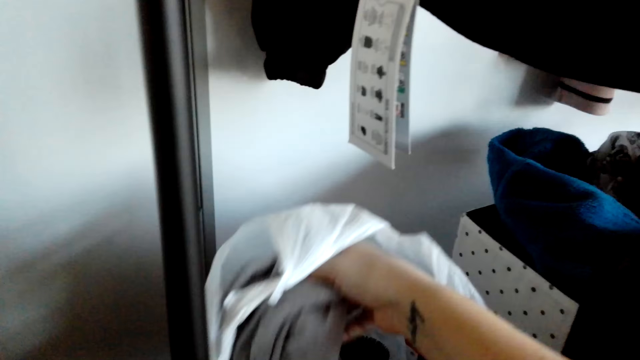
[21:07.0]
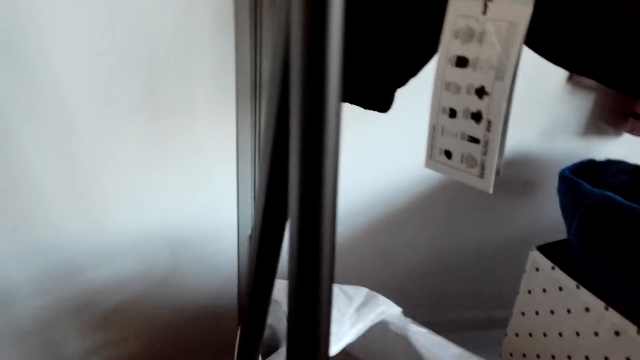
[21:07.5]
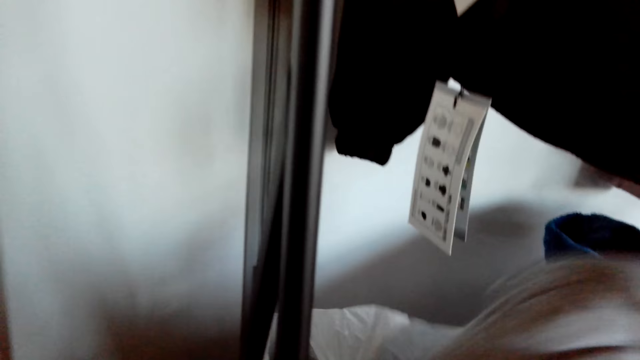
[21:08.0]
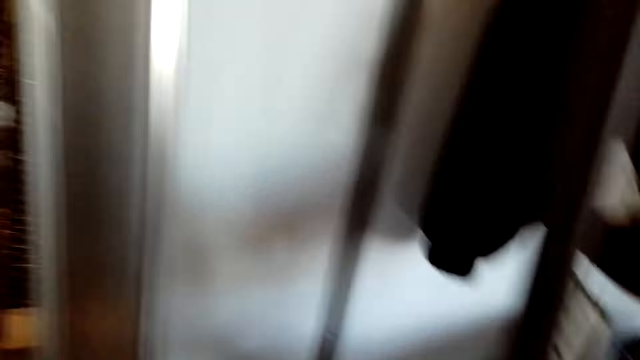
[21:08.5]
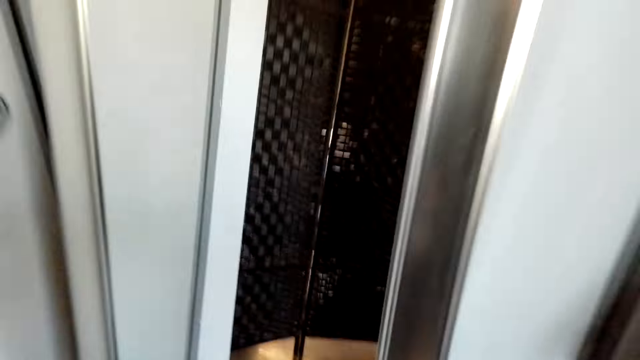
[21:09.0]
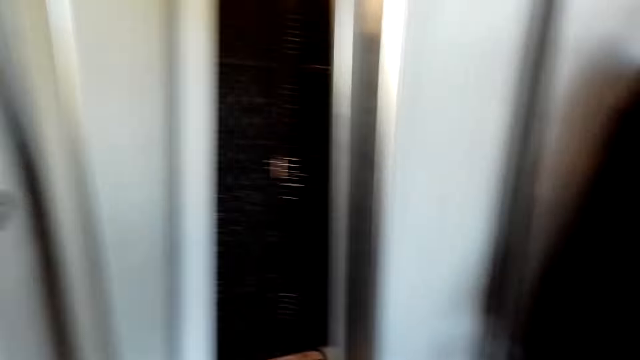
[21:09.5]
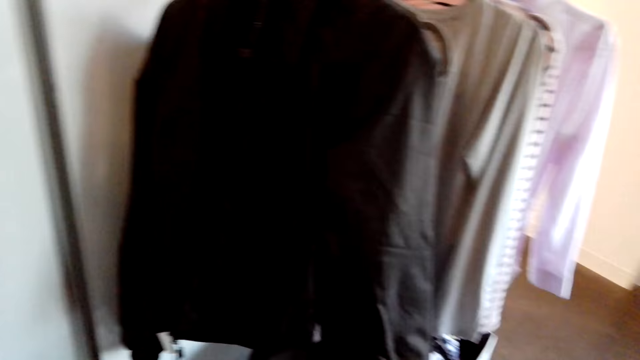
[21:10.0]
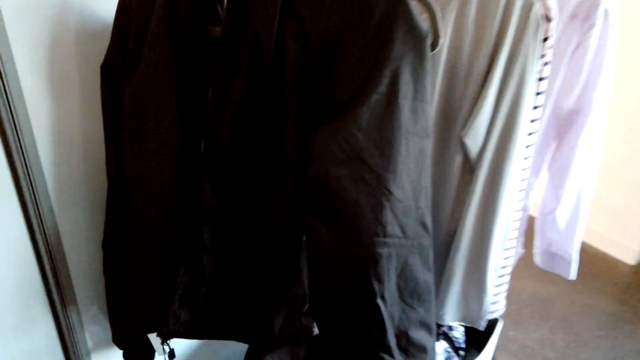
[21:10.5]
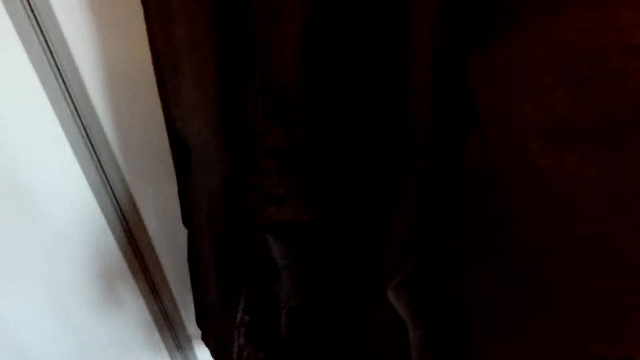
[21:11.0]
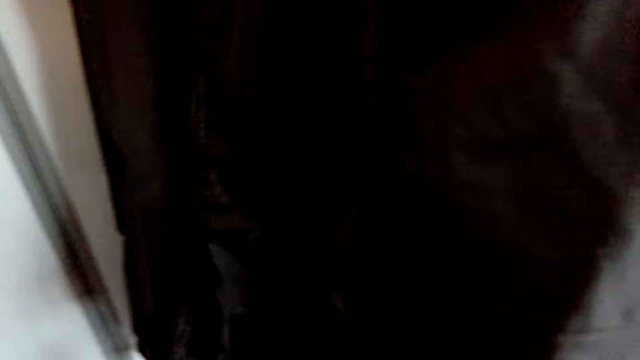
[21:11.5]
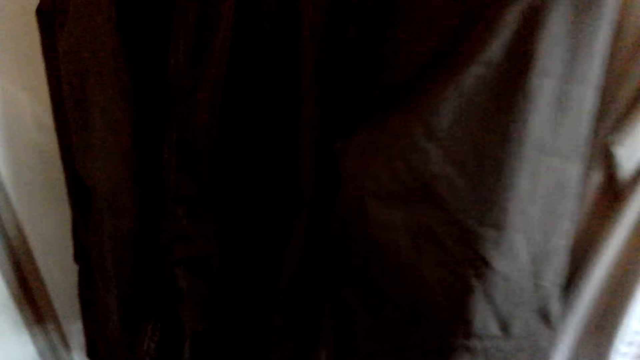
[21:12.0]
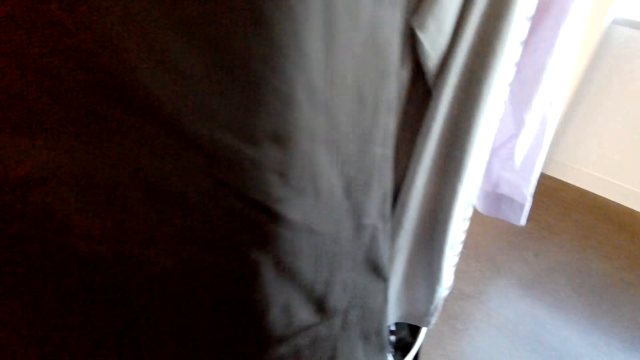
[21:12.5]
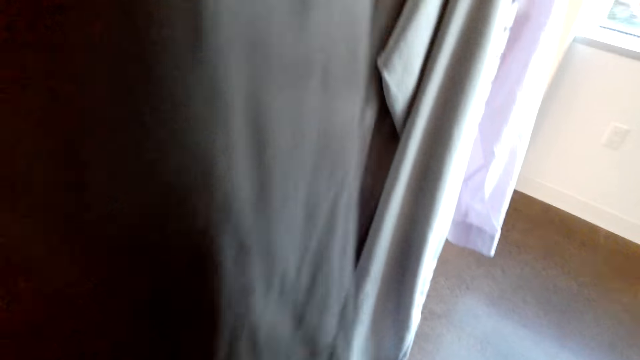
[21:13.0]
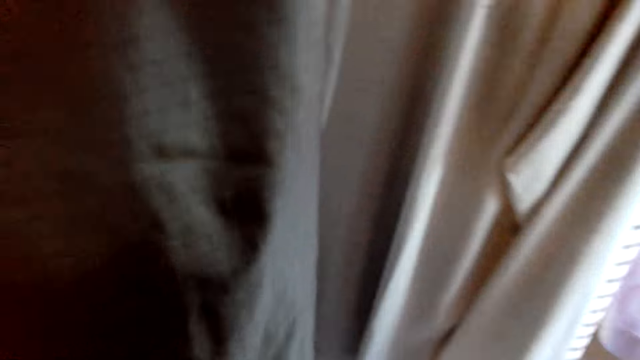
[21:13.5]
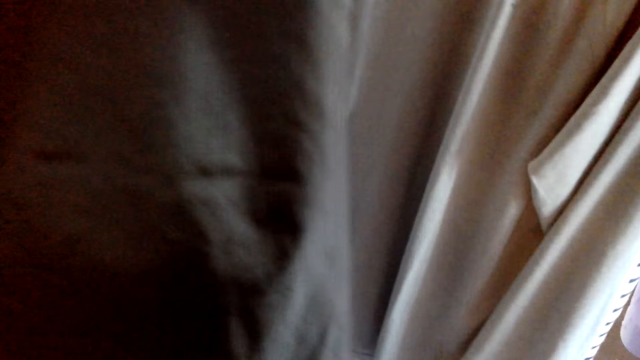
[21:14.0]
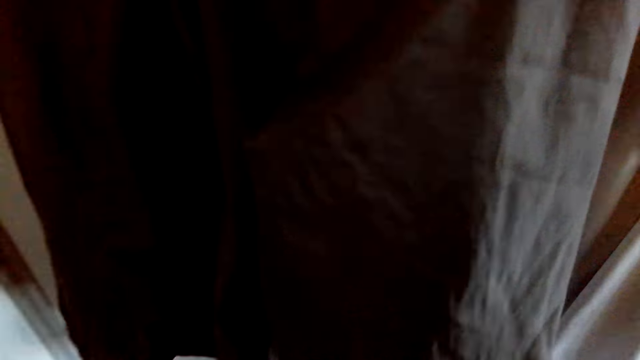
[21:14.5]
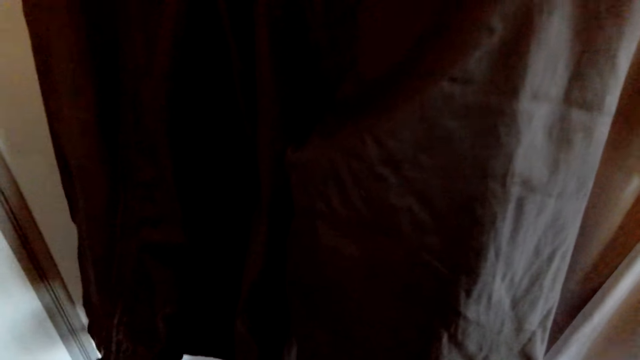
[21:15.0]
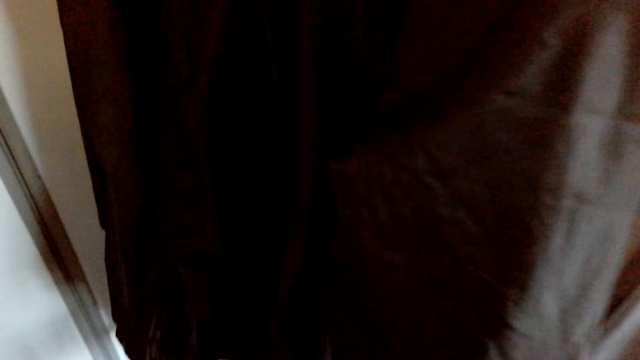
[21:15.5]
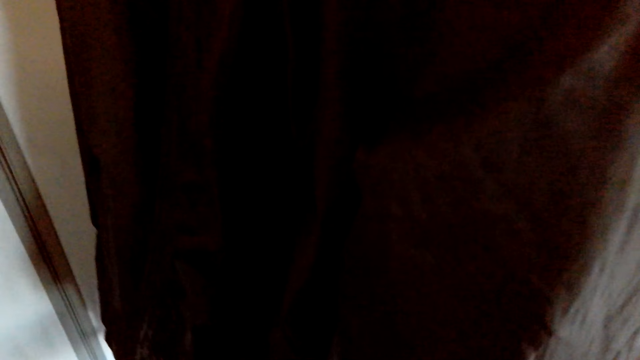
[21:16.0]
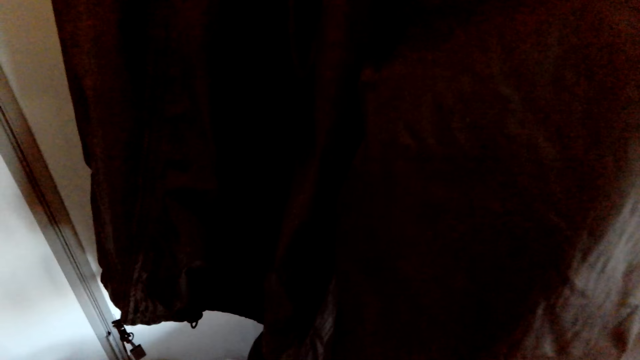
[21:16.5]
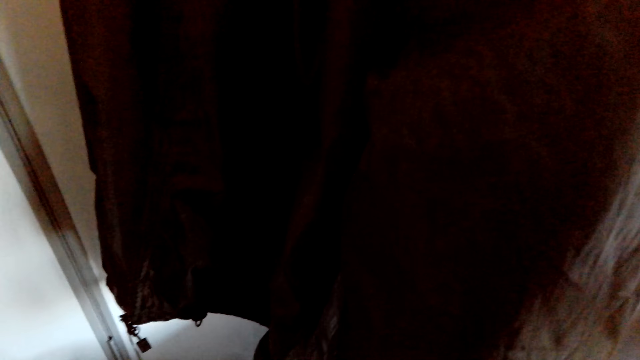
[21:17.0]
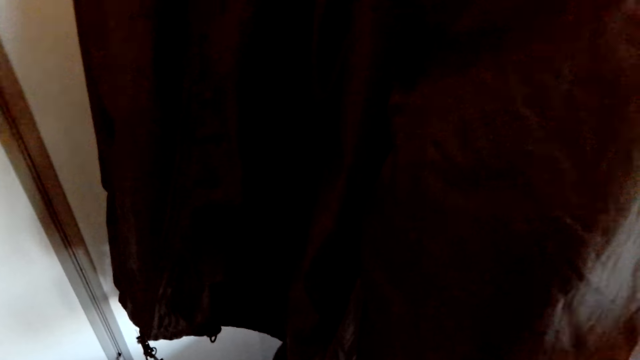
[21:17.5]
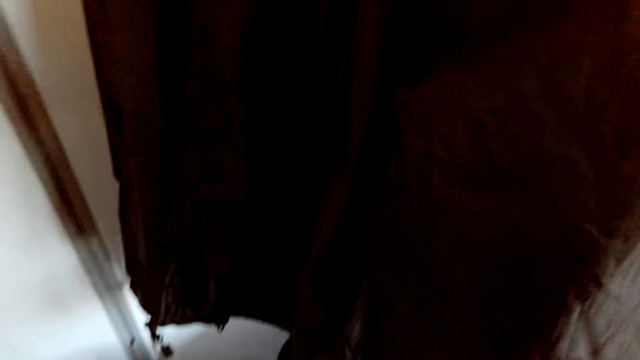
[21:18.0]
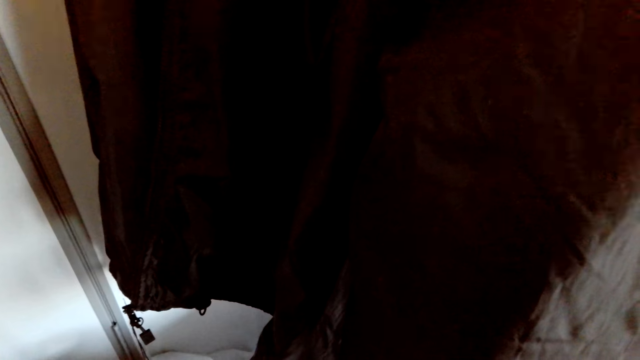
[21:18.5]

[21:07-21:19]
The camera wearer adjusts the camera.

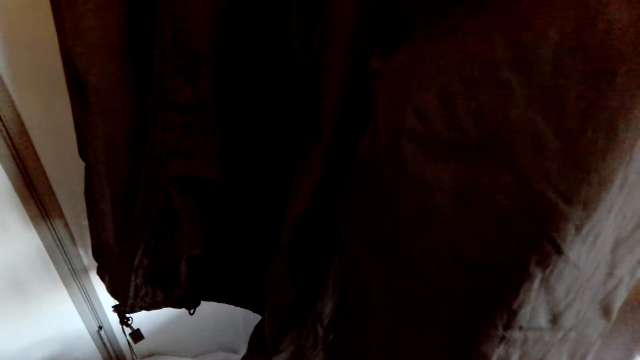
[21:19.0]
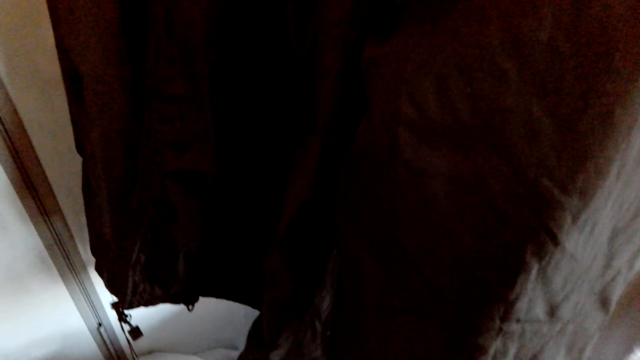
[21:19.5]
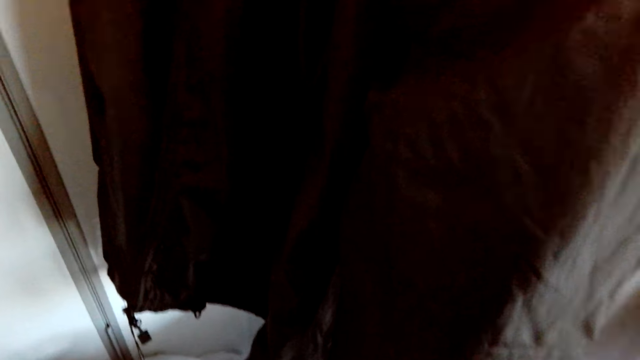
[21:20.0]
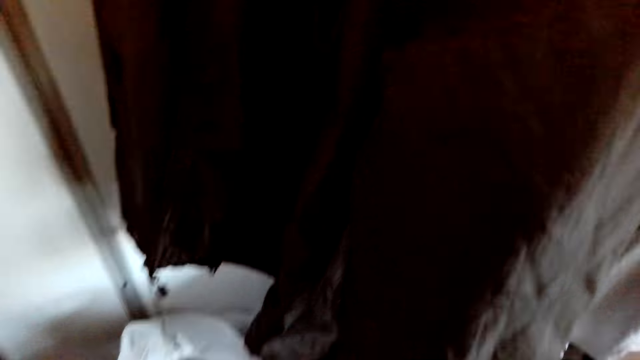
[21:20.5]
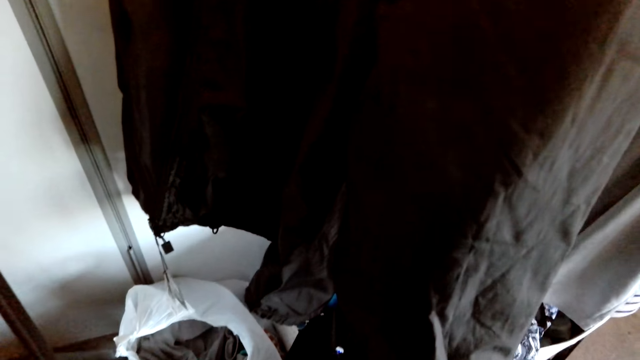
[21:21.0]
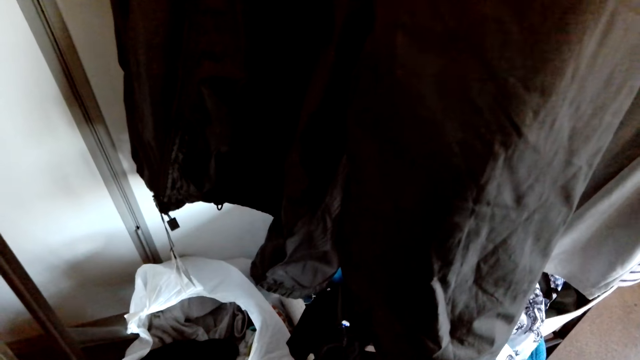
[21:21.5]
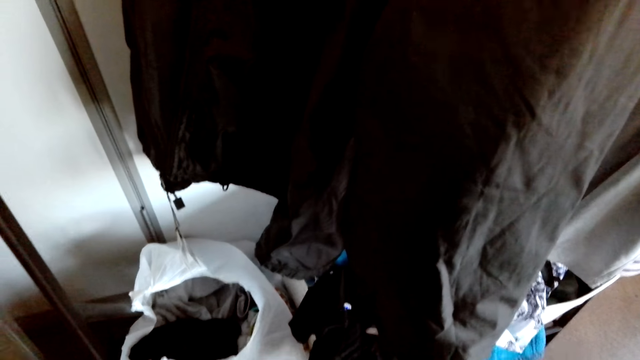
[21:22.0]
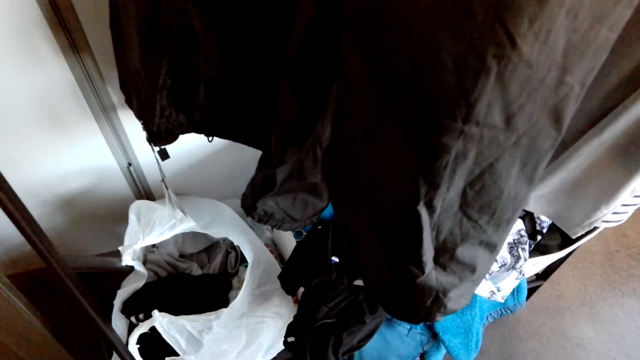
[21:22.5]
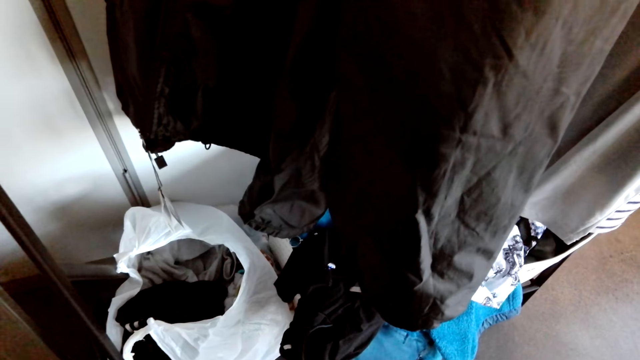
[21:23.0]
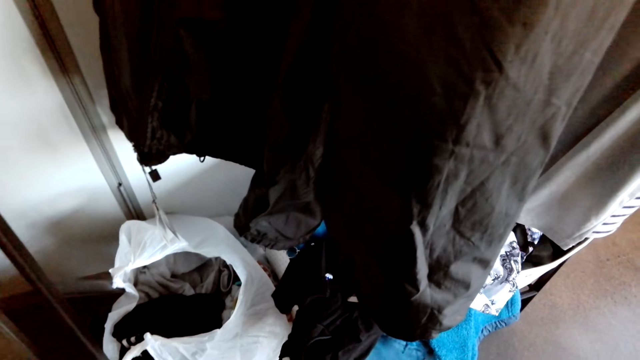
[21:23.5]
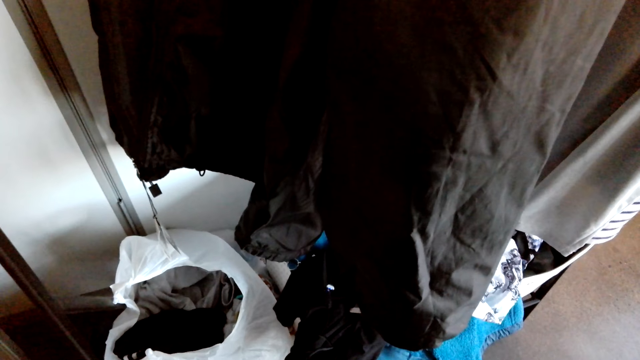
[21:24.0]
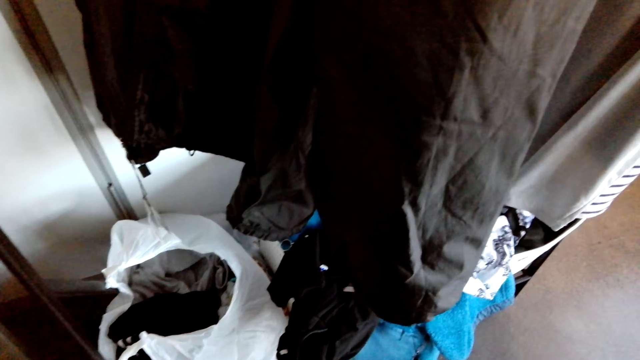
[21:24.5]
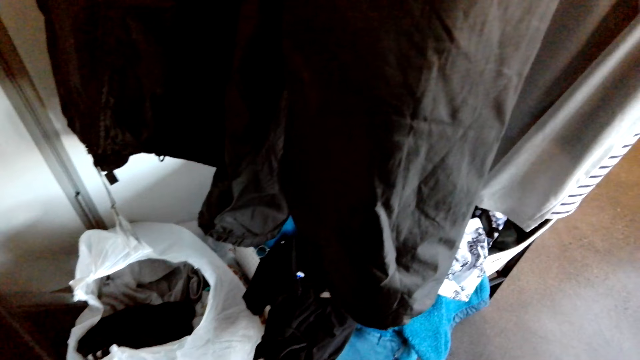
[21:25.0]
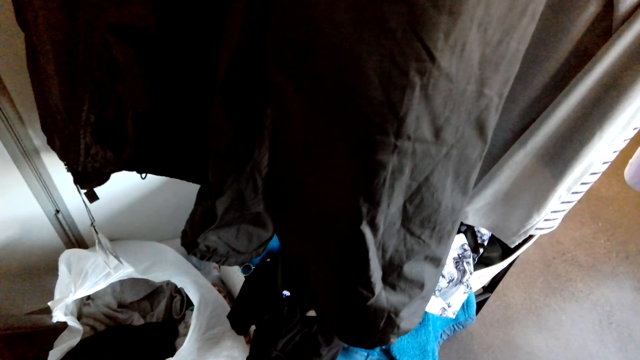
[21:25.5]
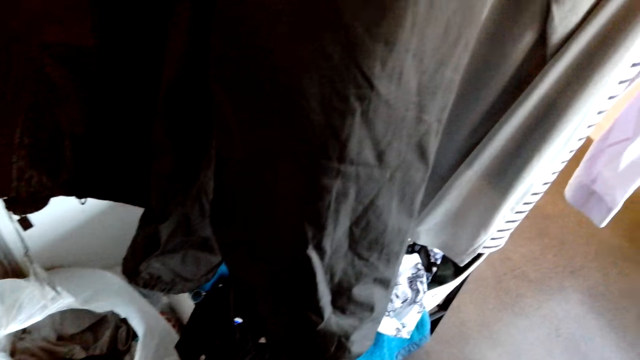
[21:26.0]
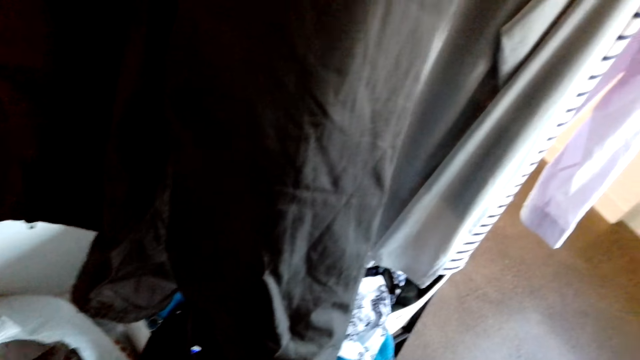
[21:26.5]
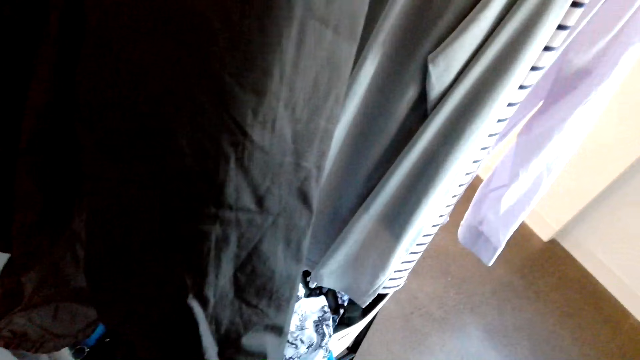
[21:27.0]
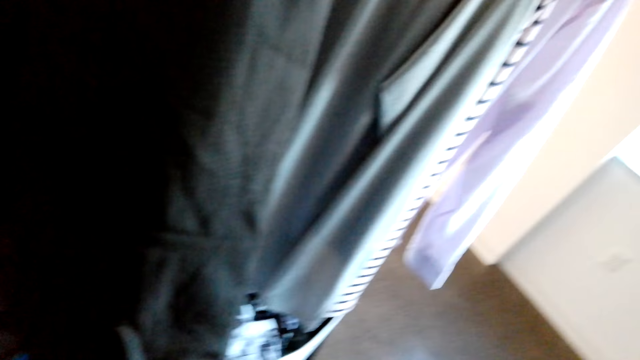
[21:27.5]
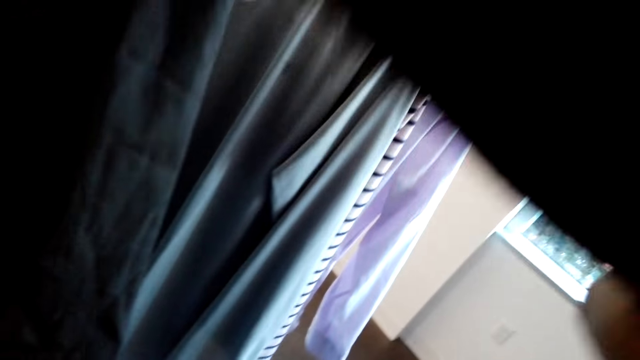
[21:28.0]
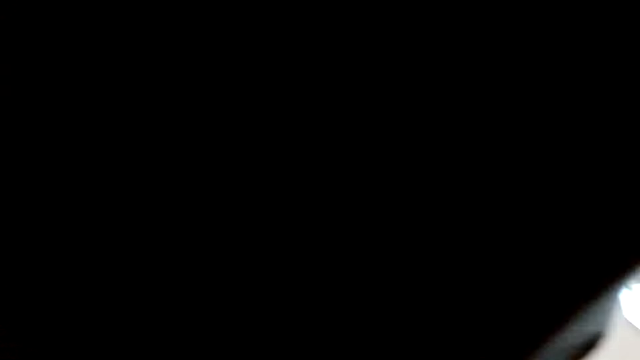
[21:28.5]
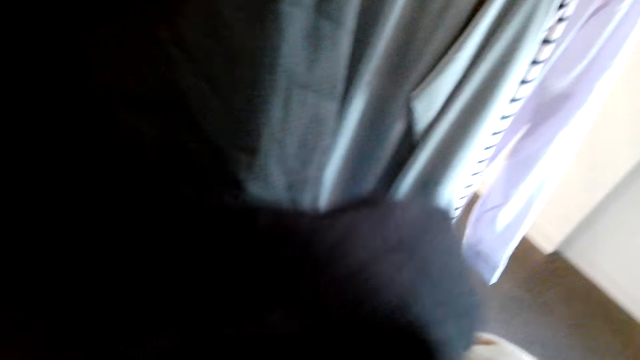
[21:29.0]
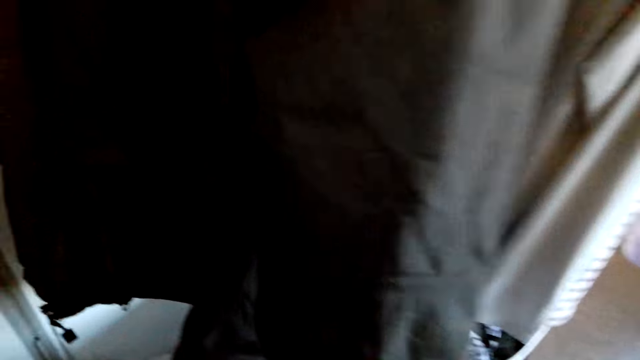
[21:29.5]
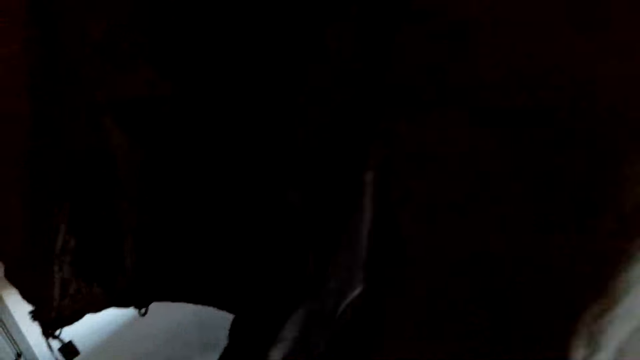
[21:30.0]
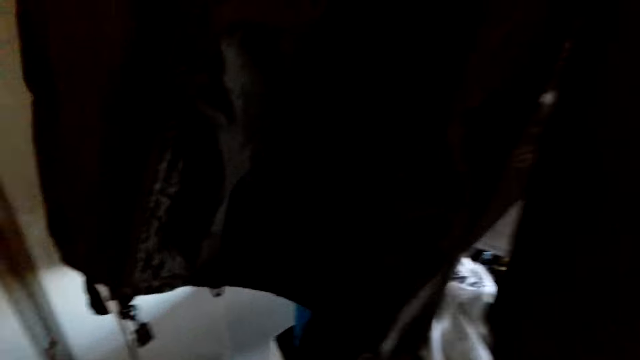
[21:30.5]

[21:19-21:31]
The camera wearer walks in the house.
